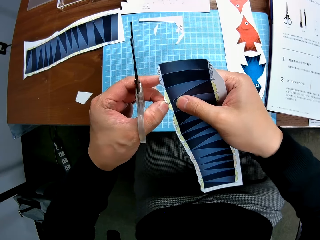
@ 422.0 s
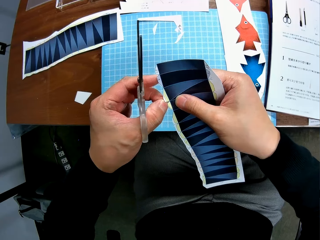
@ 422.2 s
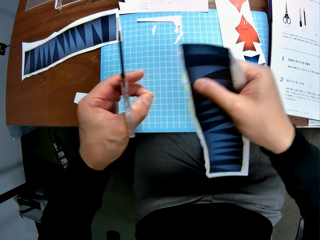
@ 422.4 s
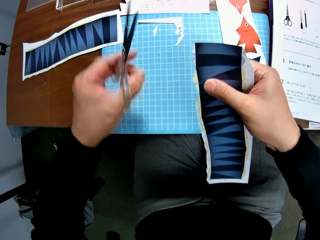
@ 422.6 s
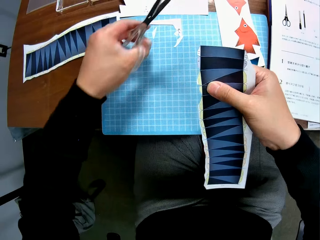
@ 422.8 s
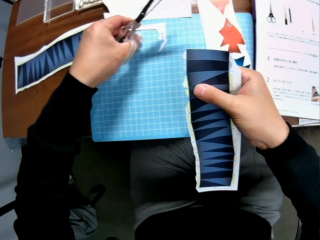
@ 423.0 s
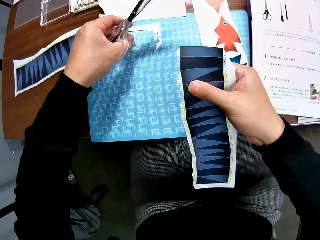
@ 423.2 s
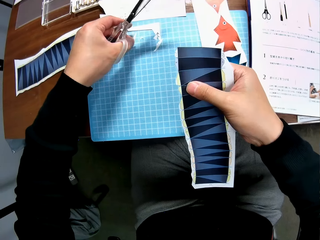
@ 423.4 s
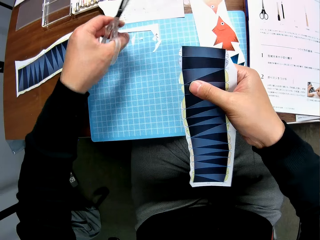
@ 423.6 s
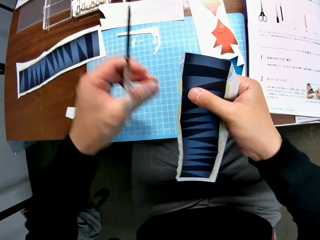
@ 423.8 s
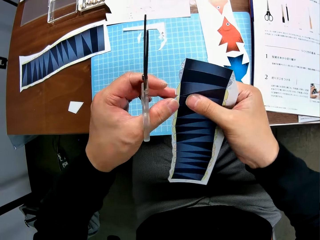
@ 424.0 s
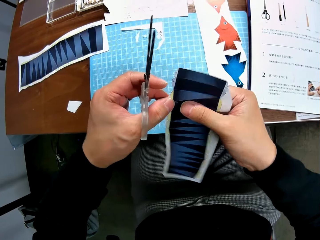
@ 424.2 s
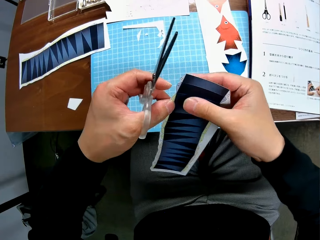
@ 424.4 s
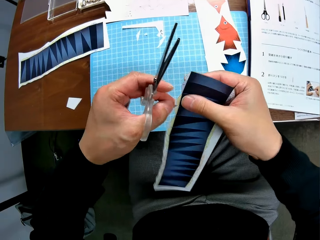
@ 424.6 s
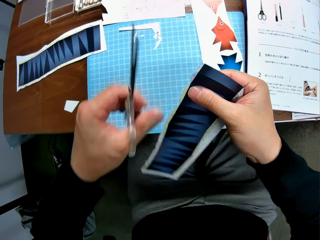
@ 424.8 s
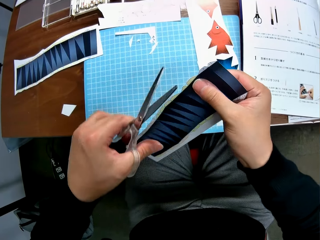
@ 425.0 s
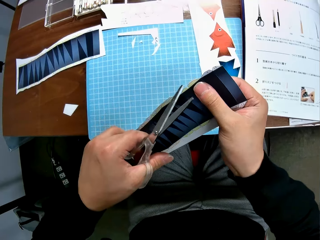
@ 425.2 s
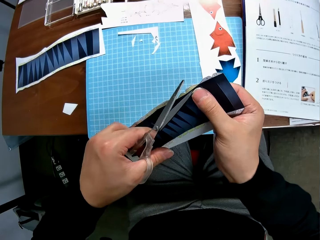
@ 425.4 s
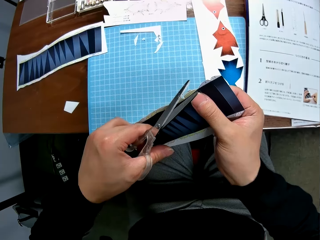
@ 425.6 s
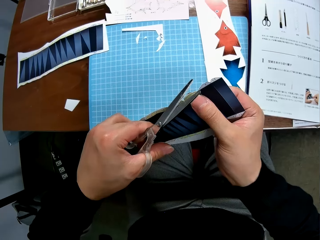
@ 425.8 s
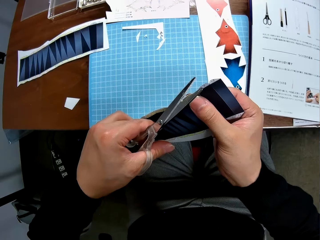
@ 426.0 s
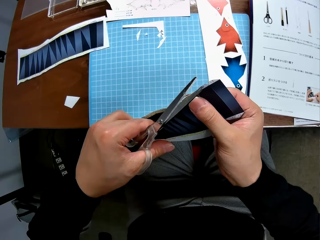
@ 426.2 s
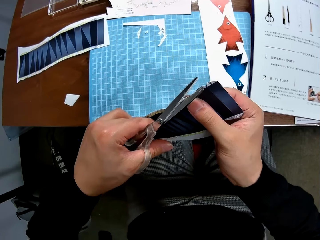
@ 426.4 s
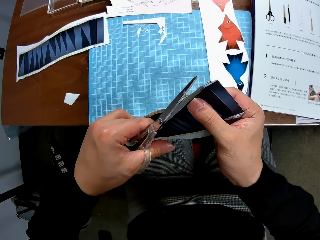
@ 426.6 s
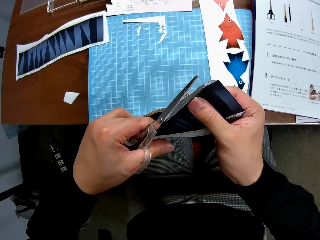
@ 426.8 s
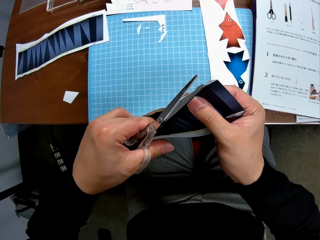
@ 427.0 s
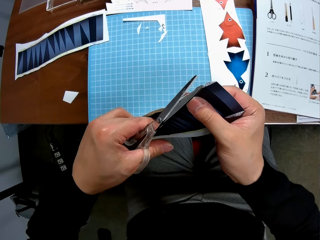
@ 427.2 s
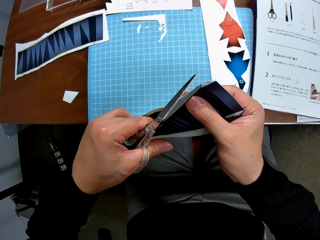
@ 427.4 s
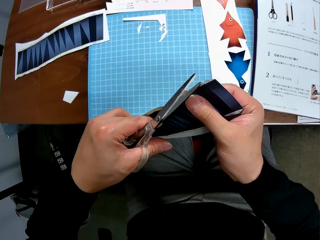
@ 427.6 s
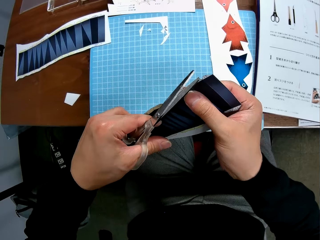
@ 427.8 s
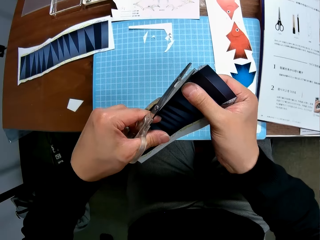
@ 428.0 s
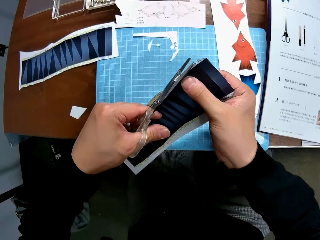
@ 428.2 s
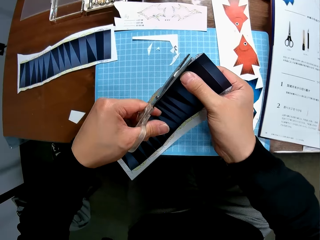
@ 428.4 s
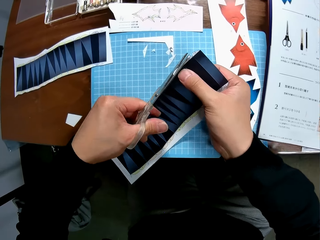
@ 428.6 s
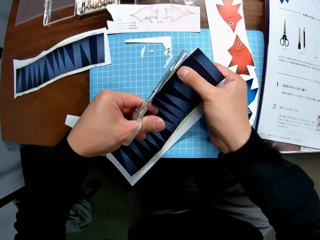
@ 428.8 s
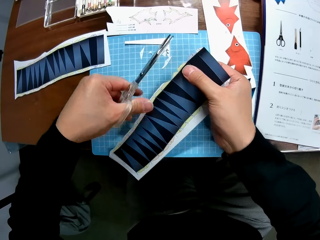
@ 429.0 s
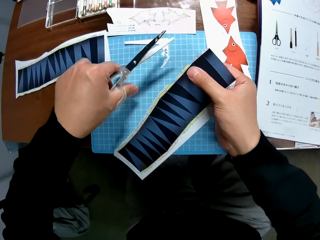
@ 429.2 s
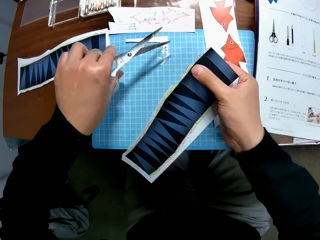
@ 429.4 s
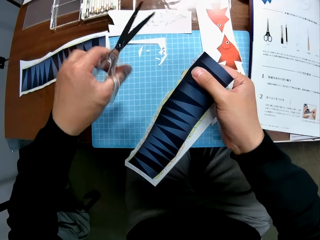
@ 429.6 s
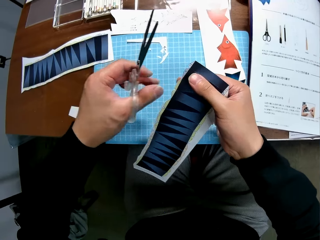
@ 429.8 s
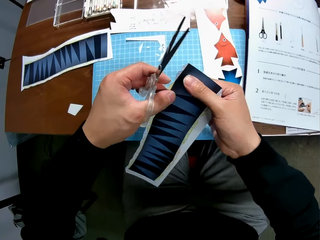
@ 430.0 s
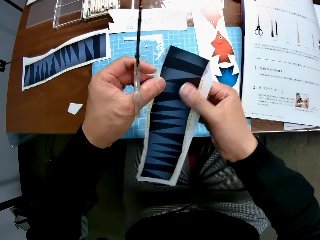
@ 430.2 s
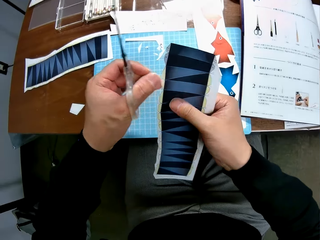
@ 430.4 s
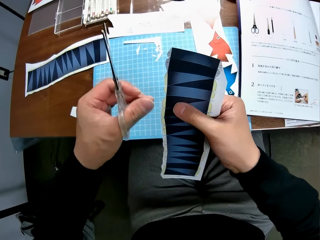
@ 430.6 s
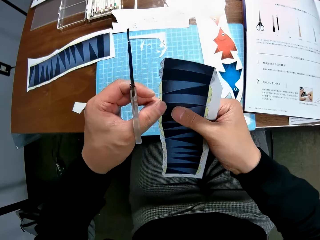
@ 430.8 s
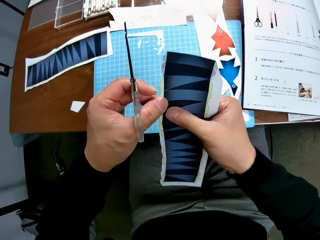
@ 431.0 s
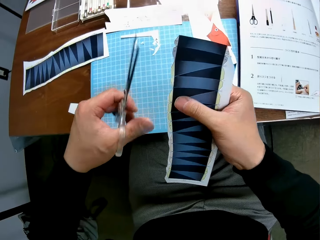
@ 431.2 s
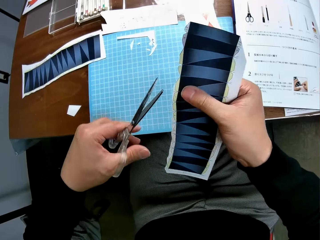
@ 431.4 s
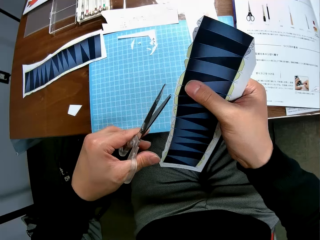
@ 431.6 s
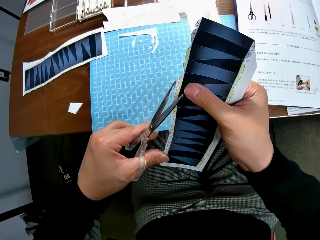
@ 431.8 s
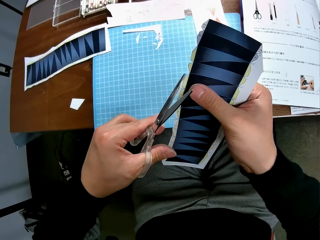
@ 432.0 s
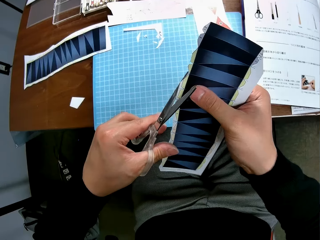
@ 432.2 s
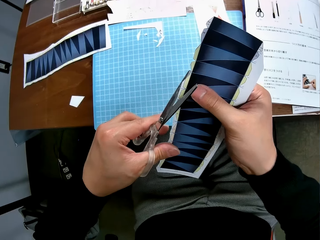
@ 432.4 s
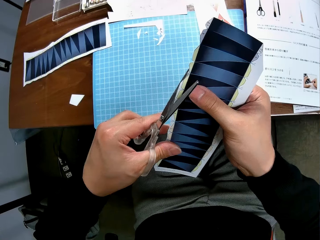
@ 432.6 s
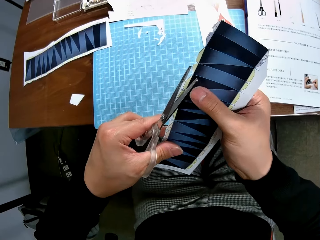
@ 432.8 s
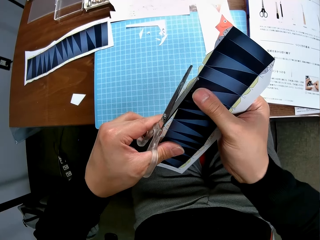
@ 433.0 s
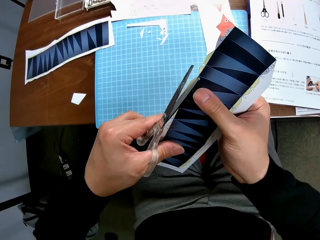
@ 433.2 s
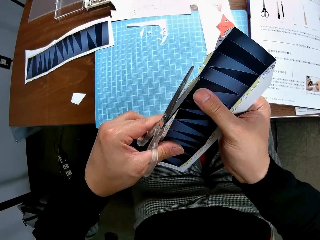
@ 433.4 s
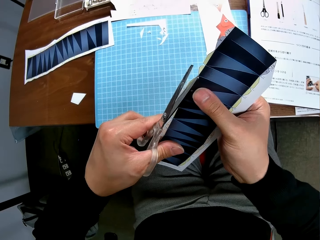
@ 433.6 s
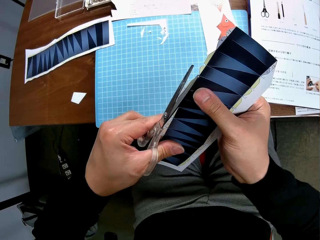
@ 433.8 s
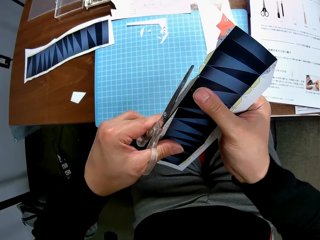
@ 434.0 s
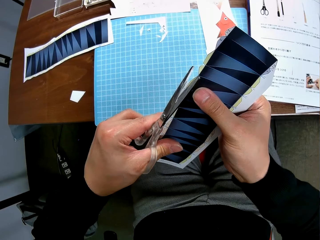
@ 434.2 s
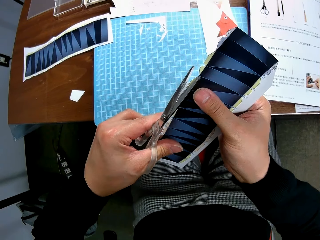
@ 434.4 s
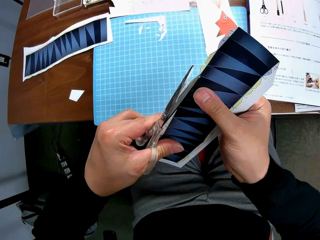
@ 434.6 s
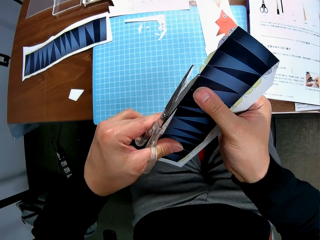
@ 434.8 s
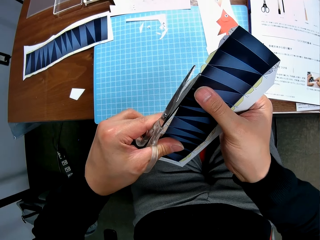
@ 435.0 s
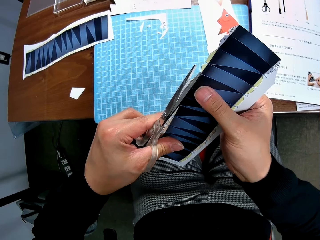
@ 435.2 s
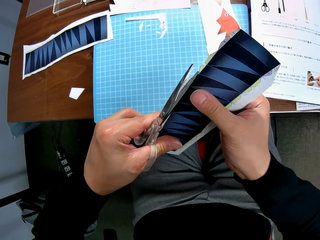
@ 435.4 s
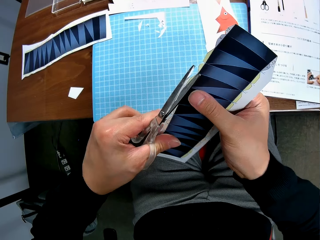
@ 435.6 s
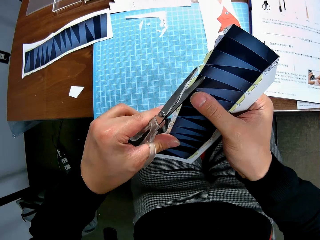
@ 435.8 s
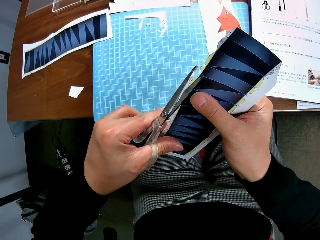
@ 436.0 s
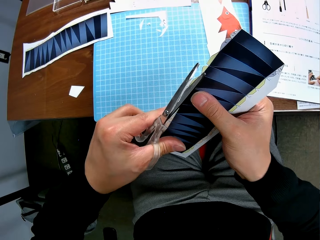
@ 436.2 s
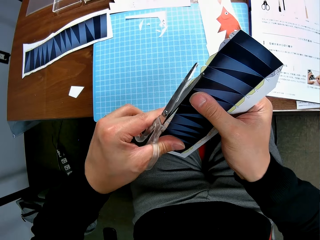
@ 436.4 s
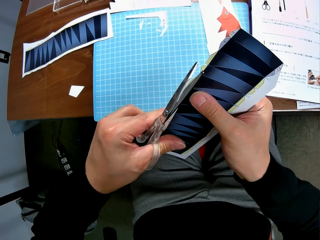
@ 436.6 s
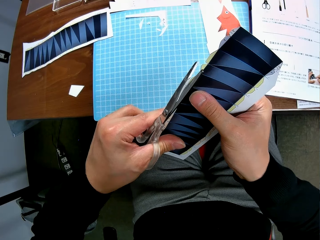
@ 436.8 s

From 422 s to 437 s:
The camera wearer drops the cut piece on the cutting mat. They continue to craft the second paper stock with the scissors. They cut the paper. They drop the paper on something. They straighten the paper and cut the paper with the pair of scissors.

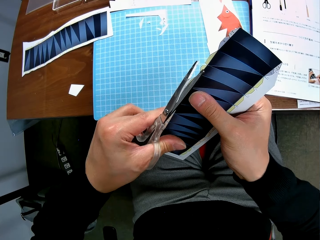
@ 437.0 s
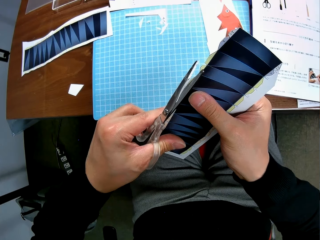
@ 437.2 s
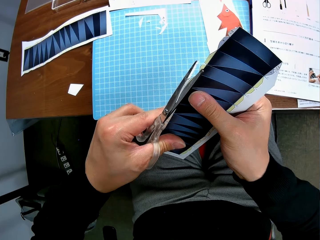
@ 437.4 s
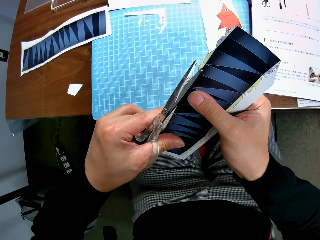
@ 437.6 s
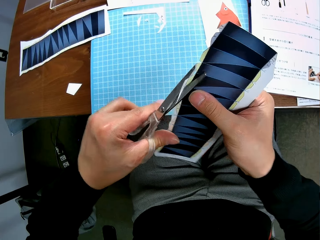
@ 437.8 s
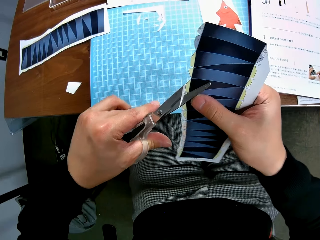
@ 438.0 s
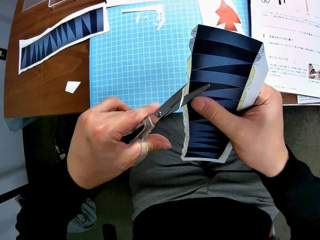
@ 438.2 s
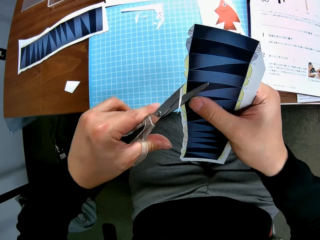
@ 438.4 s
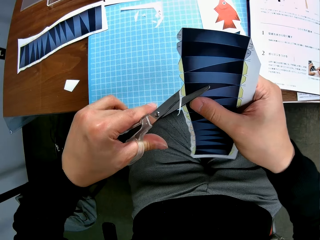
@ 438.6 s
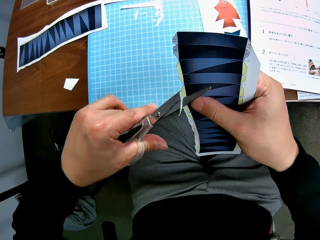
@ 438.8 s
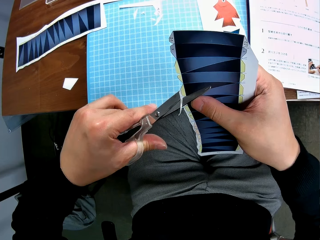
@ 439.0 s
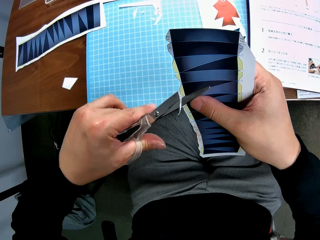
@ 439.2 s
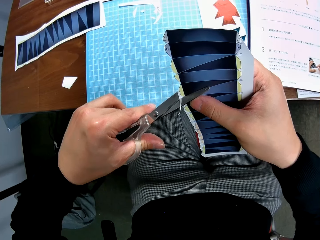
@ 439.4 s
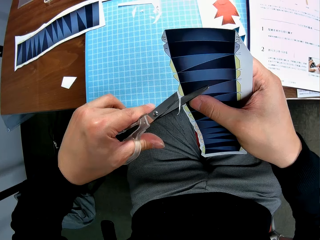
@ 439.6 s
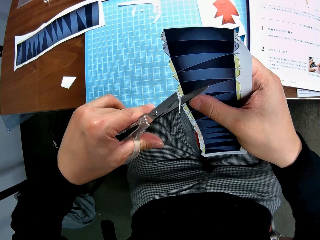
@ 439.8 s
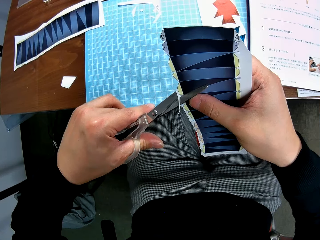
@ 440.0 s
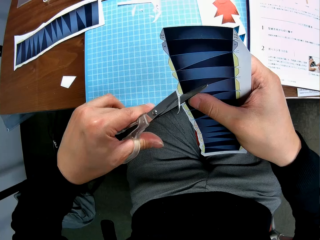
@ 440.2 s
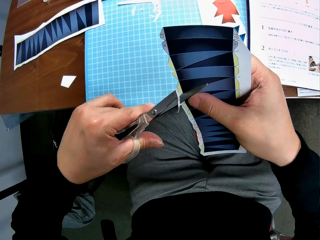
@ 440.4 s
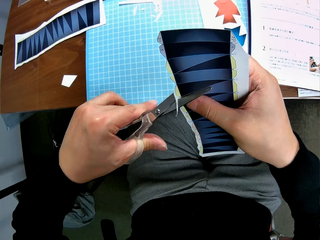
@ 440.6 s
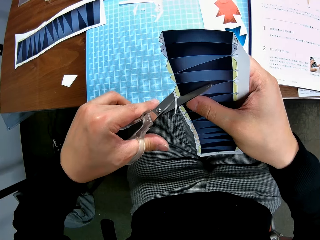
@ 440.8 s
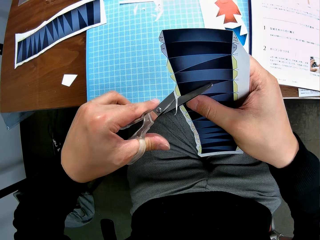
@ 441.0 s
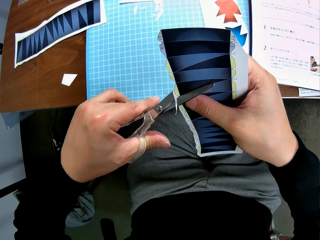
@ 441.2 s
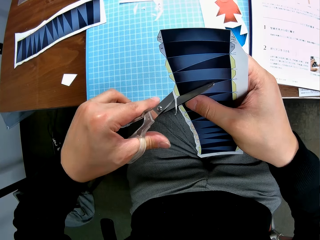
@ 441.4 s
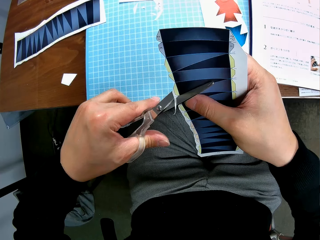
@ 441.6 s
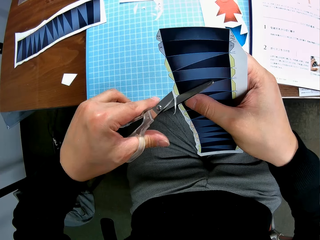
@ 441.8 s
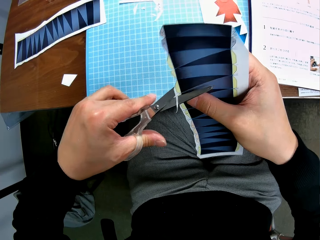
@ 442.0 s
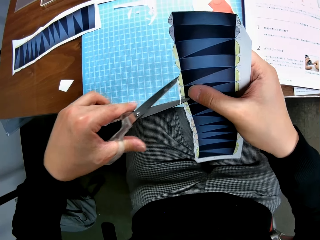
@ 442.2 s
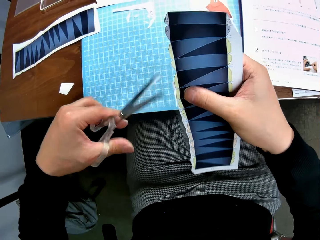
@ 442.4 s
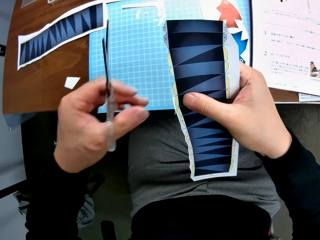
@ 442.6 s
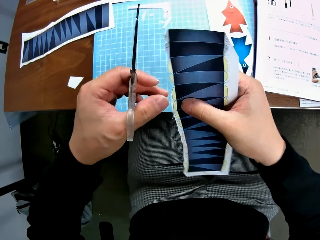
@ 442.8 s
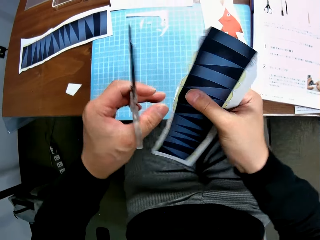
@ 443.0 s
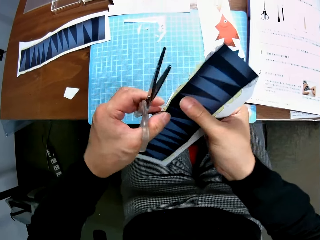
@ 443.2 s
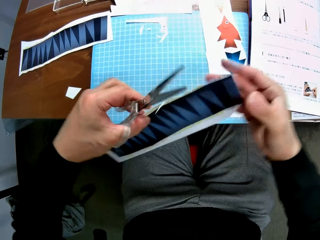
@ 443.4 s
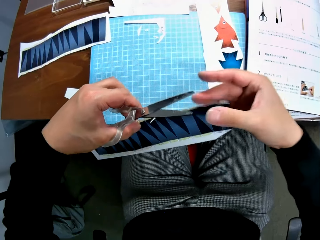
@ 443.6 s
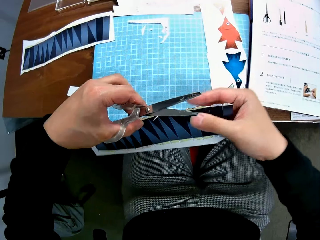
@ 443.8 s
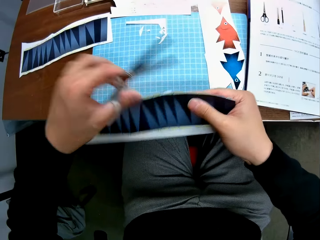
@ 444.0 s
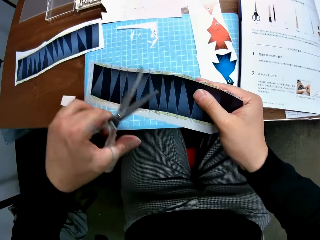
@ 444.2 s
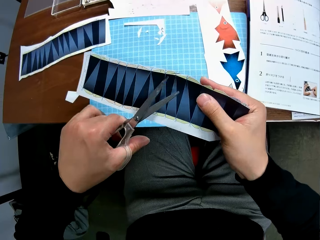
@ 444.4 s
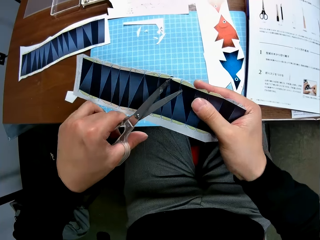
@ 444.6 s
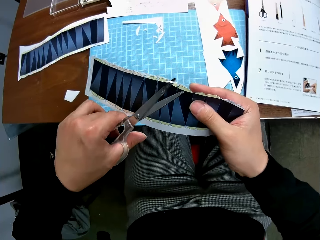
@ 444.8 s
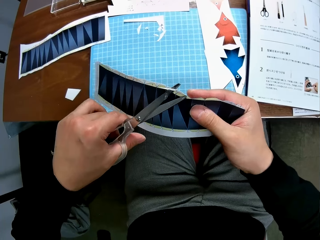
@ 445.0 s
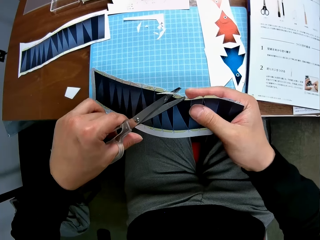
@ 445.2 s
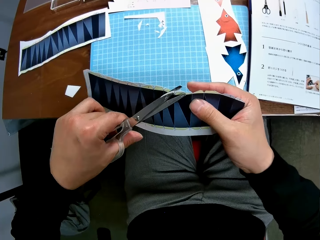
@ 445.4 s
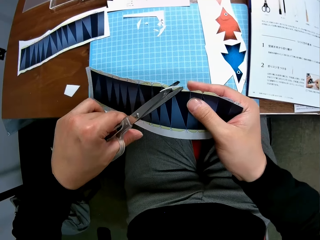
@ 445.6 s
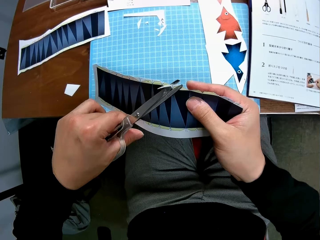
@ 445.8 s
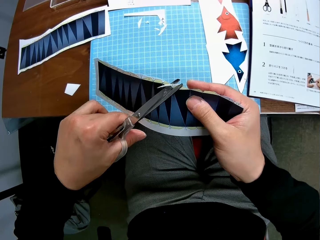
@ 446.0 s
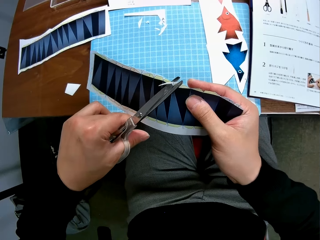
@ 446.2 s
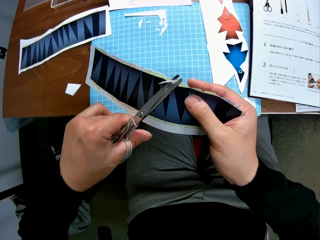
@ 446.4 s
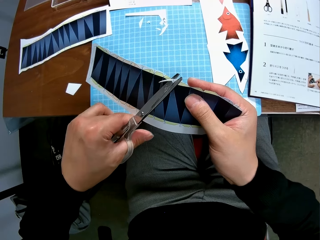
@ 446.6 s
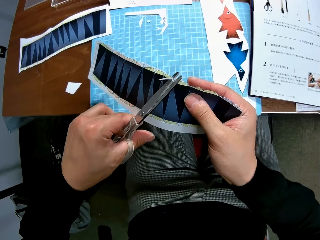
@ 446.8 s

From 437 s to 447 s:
The camera wearer turns the paper. They cut the paper with a pair of scissors.
